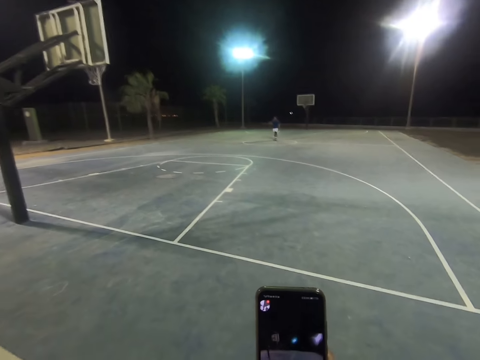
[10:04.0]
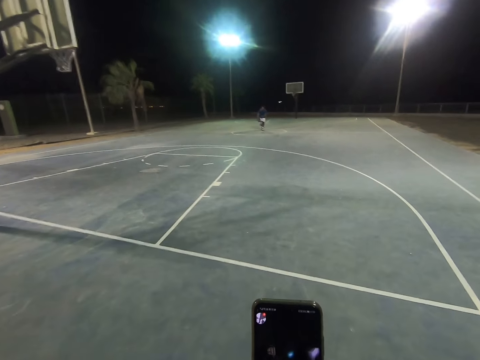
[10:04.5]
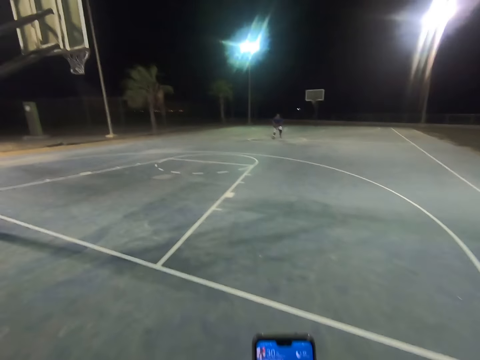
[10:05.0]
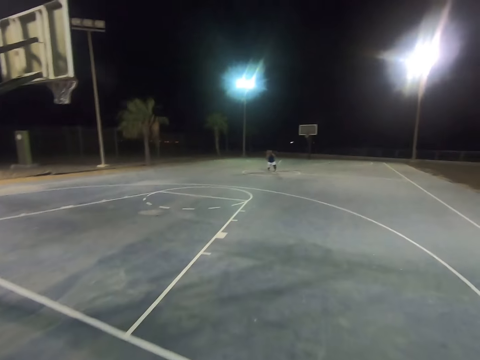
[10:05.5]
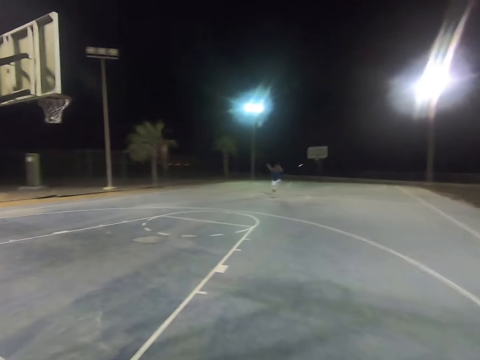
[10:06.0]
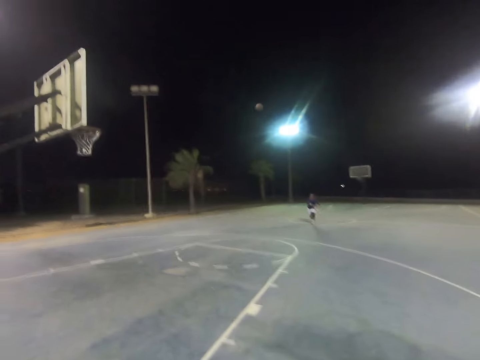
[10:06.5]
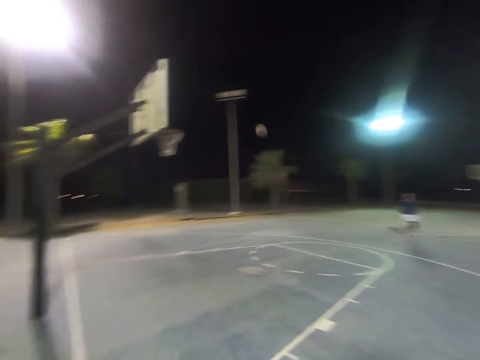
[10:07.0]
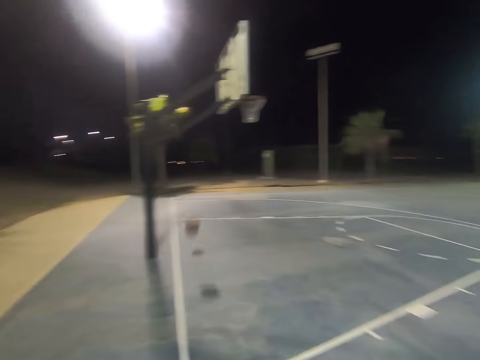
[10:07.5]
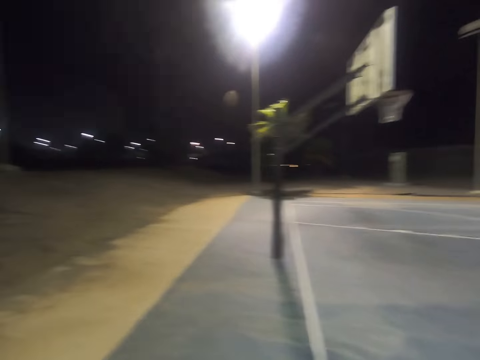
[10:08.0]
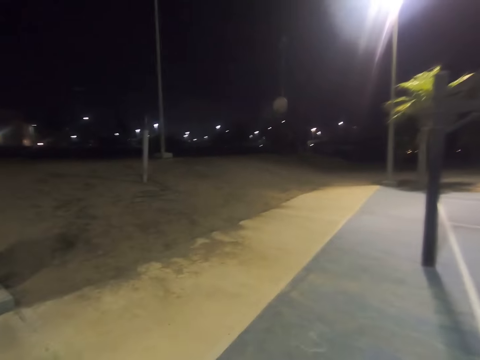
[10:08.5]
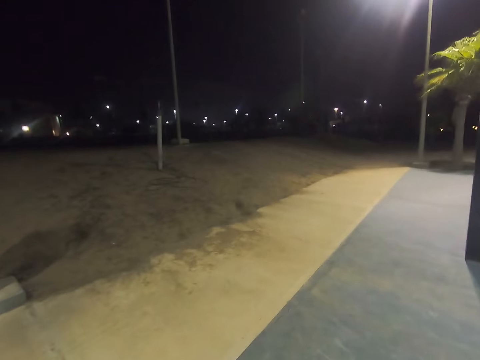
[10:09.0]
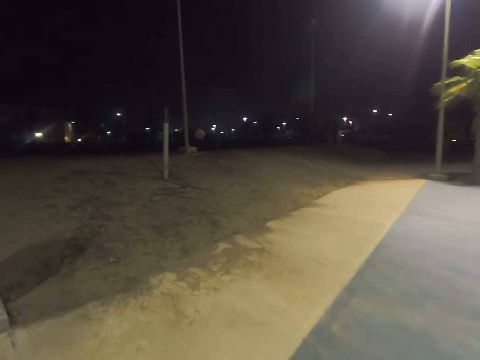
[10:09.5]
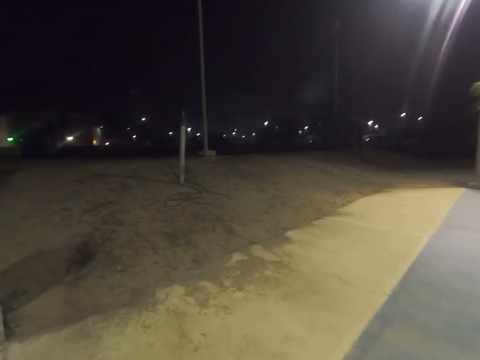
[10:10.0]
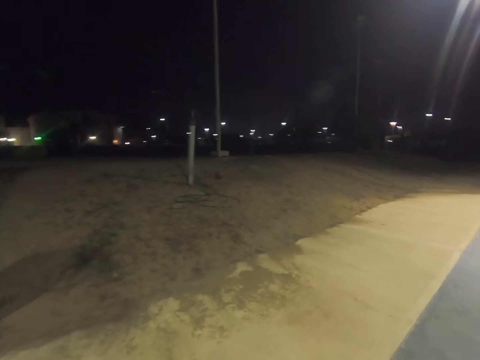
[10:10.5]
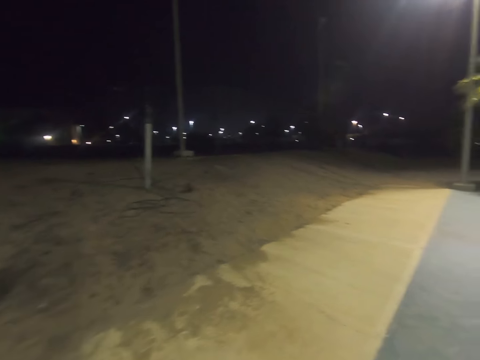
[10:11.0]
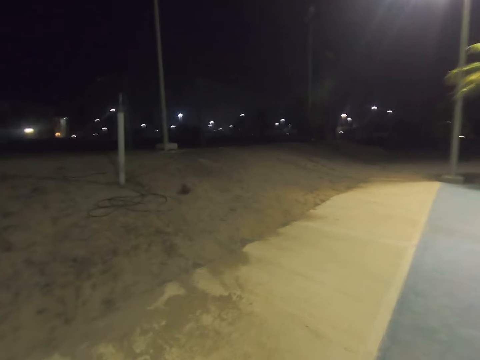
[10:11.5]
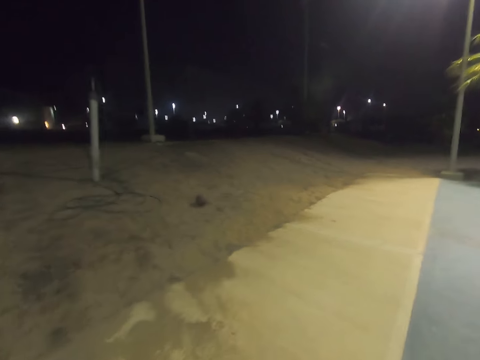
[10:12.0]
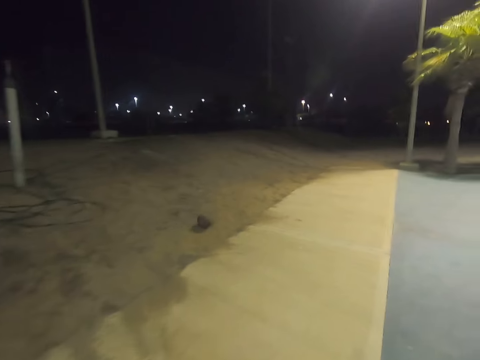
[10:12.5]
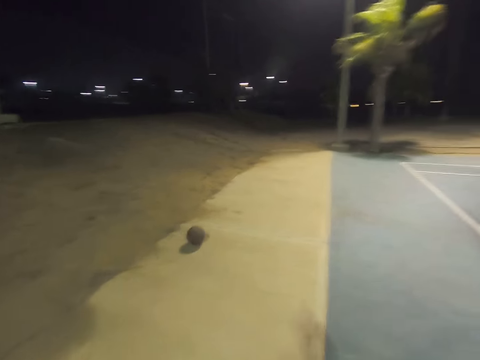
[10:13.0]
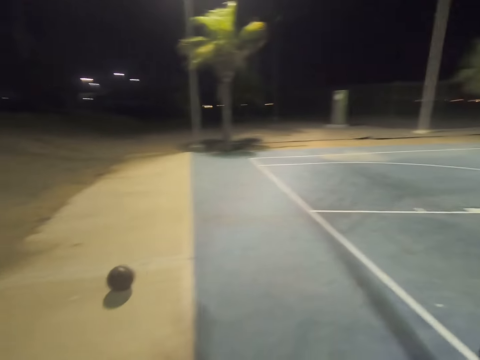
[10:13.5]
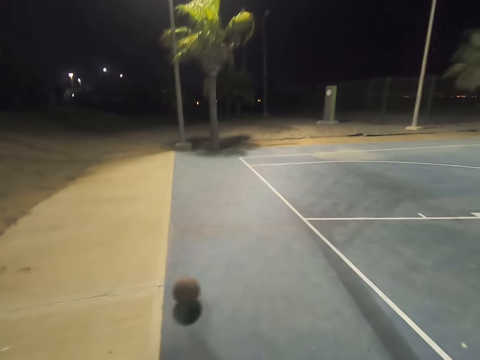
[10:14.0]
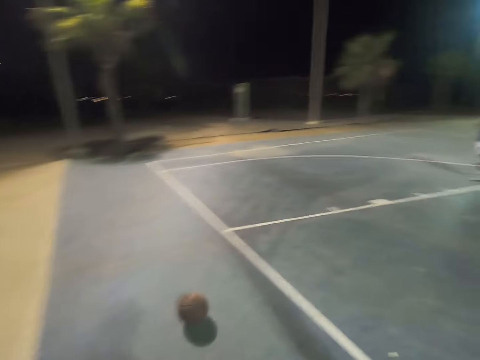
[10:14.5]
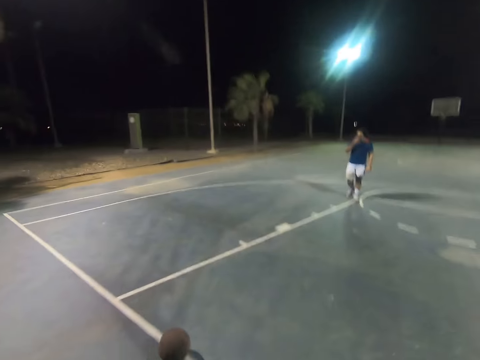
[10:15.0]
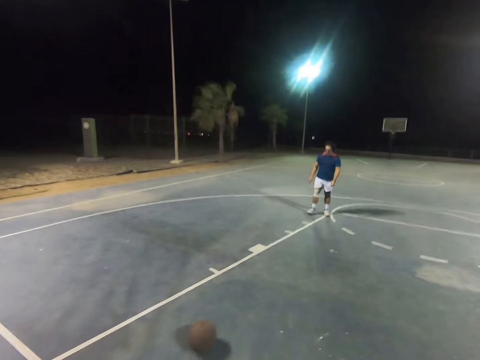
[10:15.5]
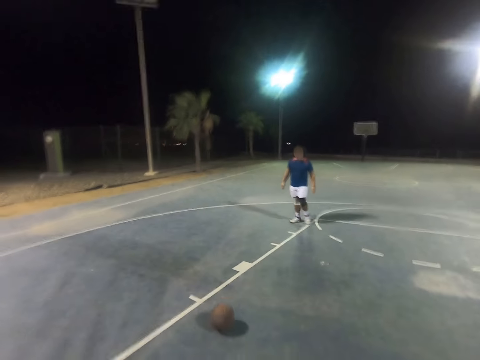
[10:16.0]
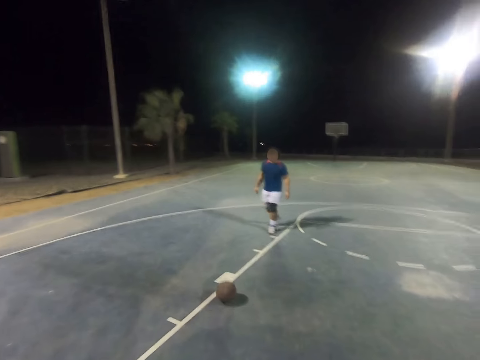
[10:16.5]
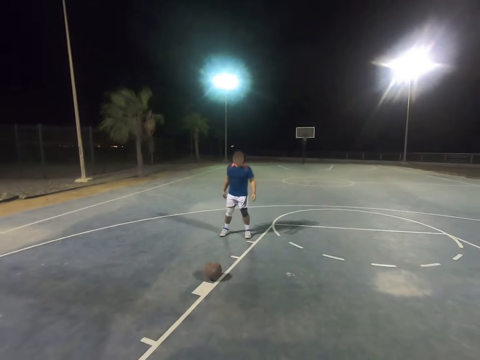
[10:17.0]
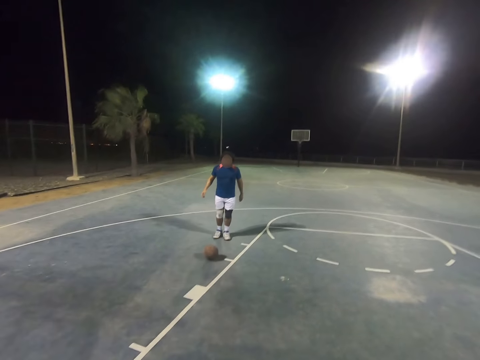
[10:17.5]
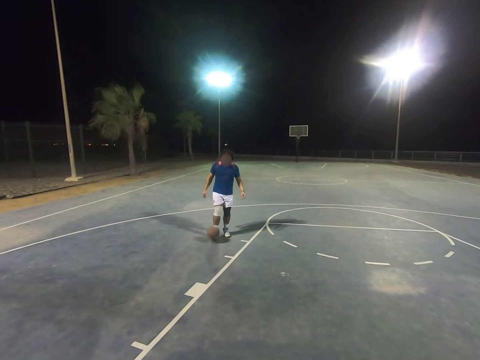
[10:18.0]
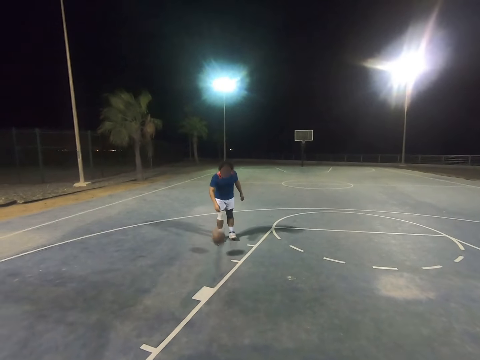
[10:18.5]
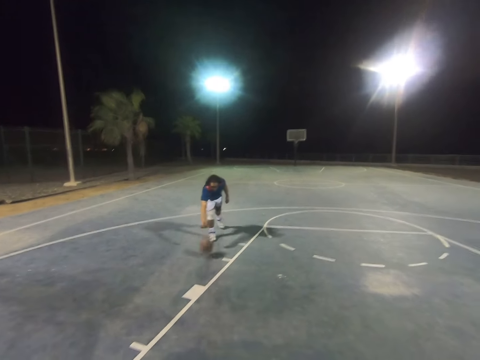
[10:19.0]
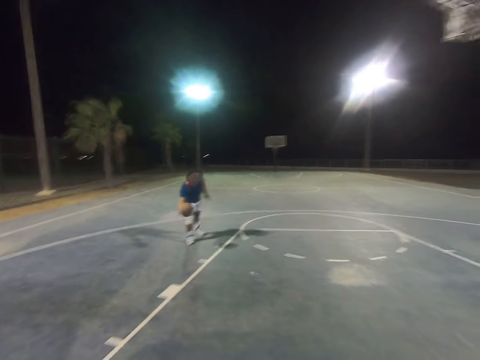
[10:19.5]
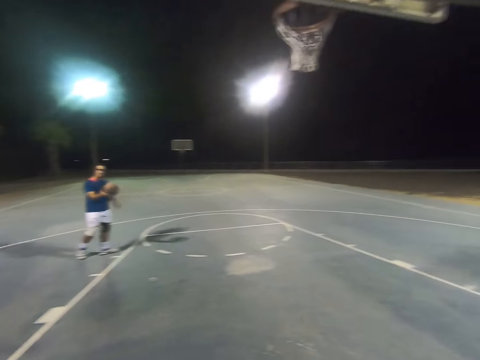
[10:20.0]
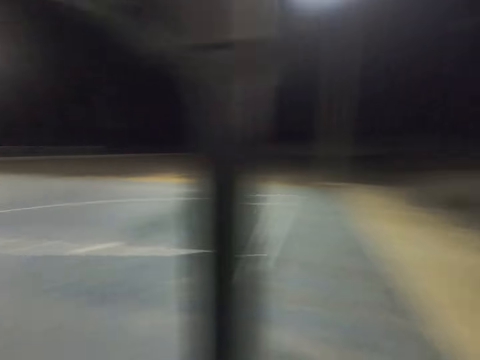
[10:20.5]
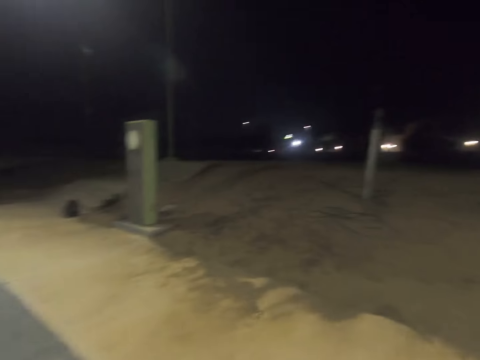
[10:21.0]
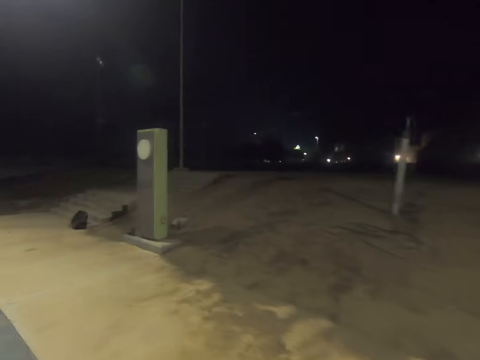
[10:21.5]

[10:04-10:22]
A man shoots the ball to the hoop. The man plays basketball. The man takes the ball.

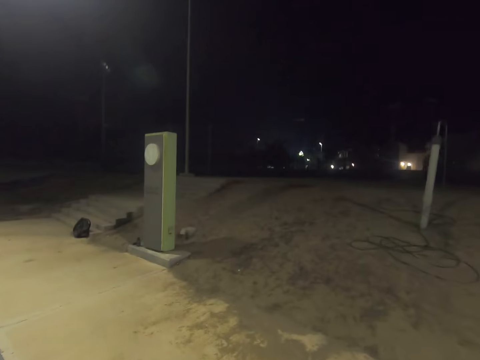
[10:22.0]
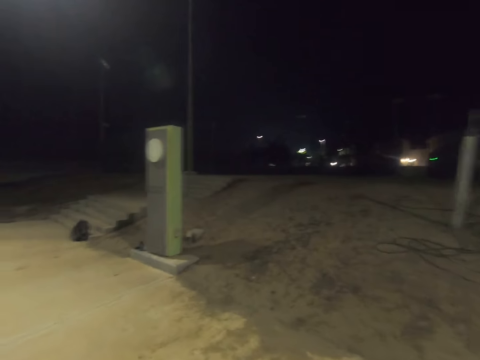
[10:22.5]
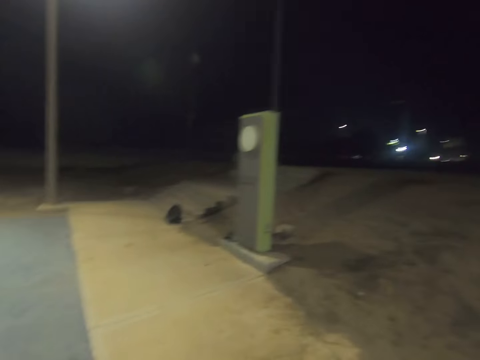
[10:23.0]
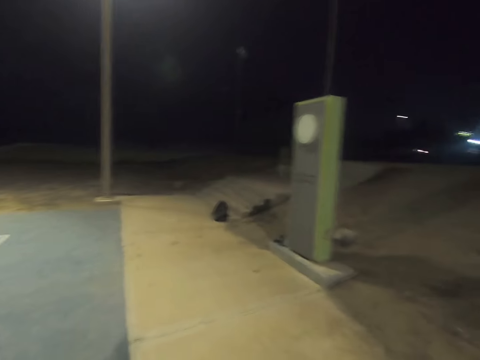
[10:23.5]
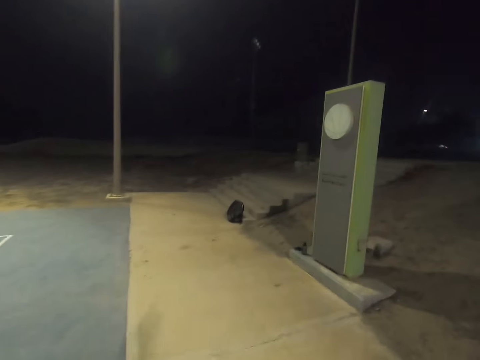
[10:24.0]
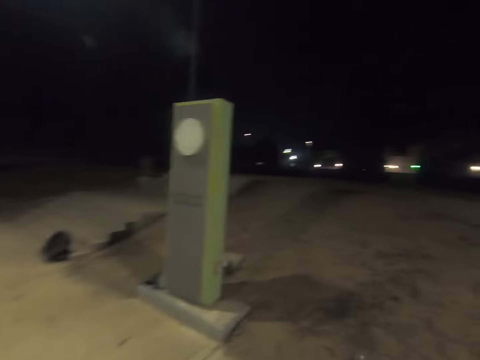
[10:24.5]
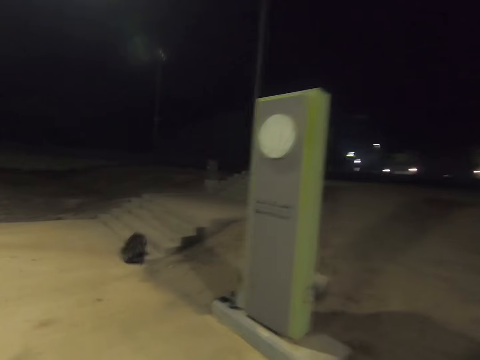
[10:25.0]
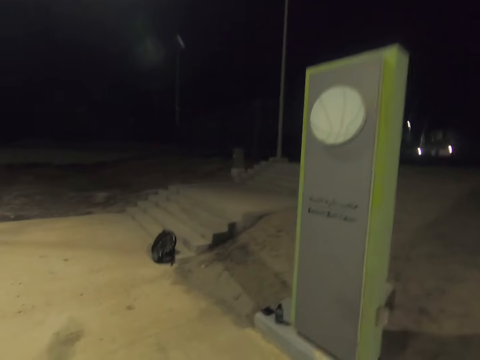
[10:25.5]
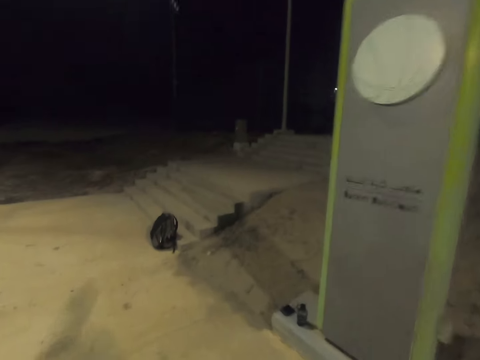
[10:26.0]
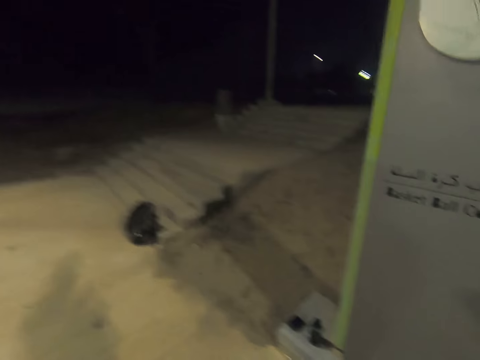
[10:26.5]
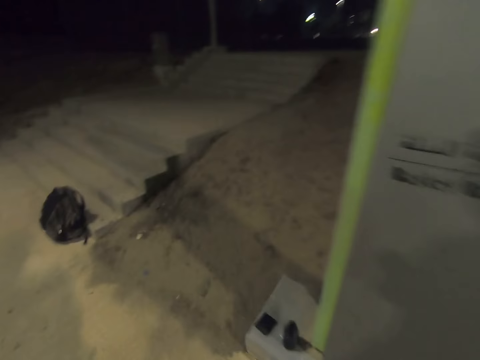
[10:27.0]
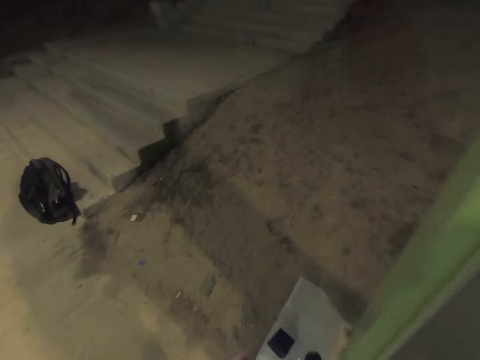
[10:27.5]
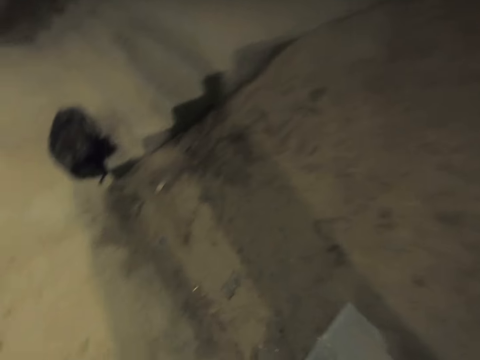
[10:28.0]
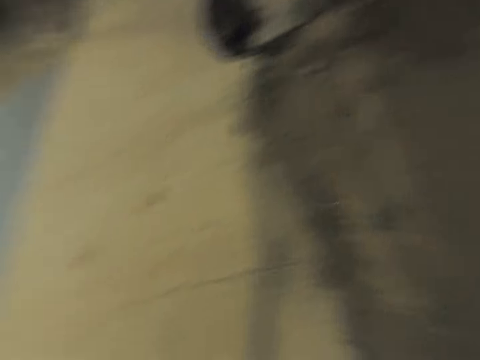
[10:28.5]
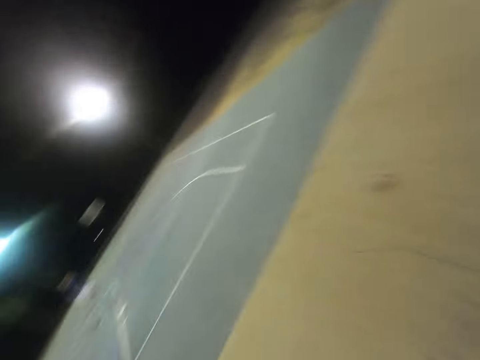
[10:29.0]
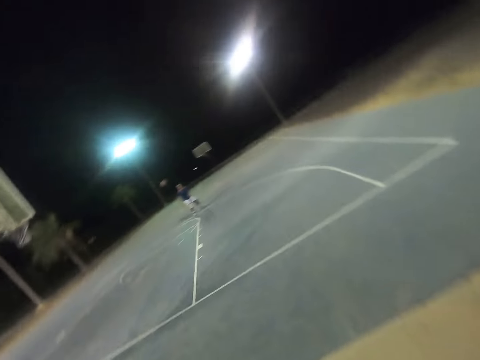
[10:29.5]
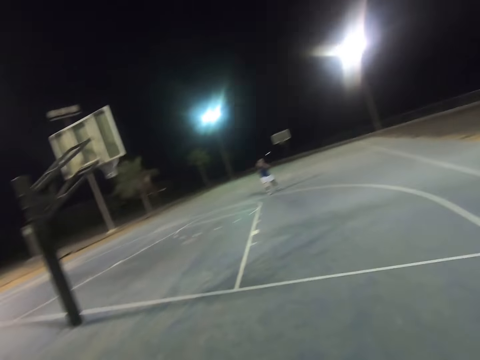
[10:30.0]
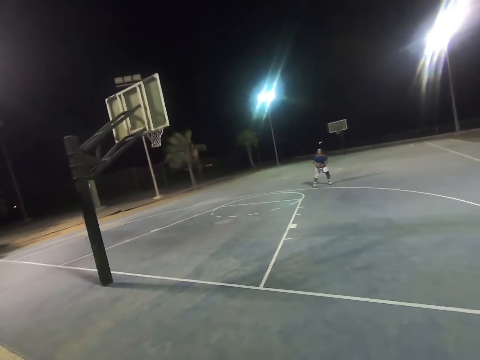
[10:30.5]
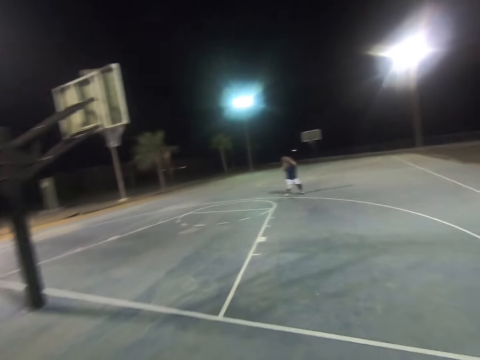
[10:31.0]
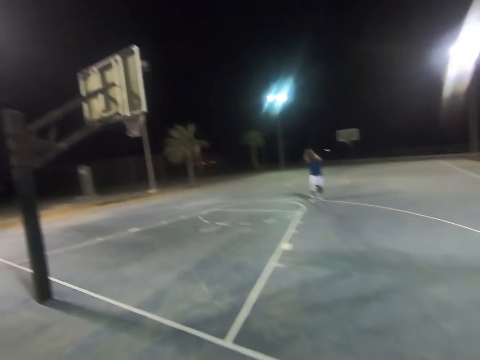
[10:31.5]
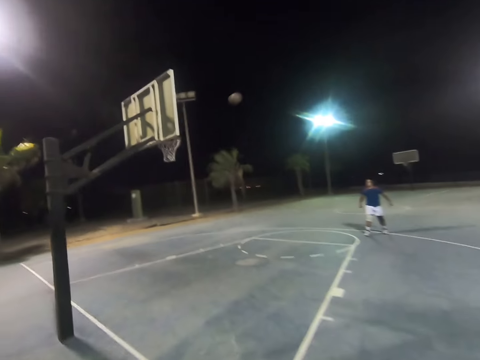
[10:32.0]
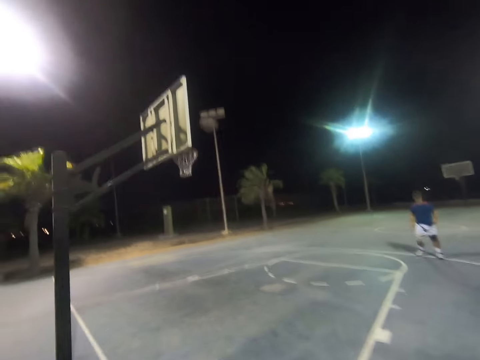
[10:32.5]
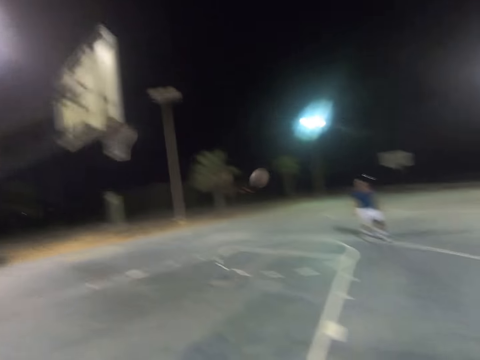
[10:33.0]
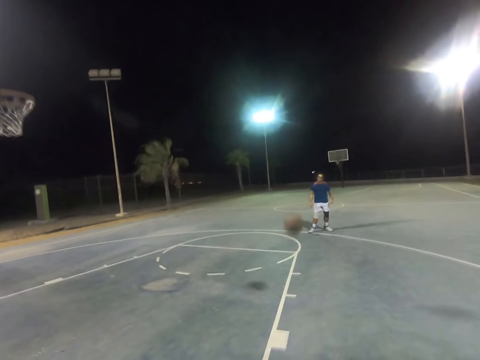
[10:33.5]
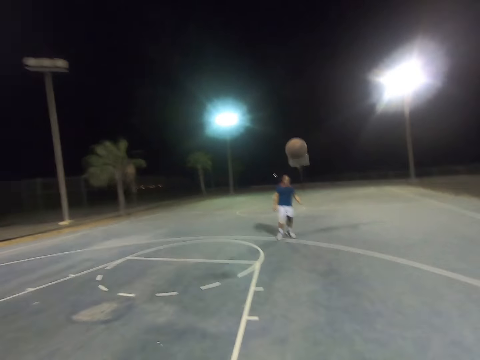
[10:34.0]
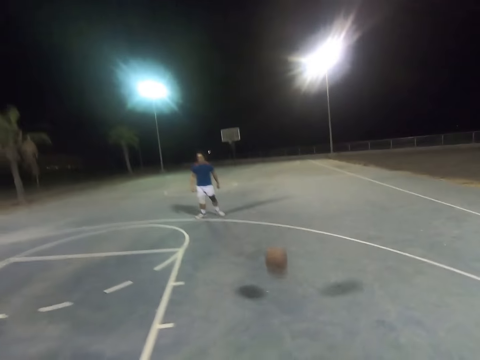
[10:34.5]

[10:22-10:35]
A man shoots the ball to the hoop.
